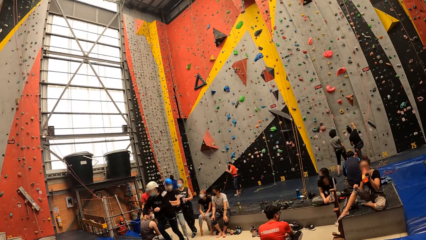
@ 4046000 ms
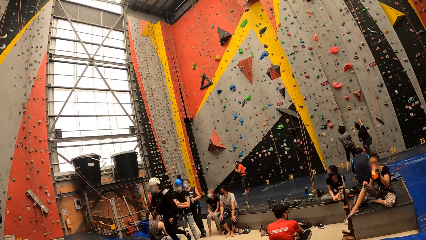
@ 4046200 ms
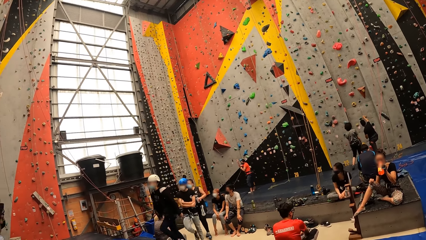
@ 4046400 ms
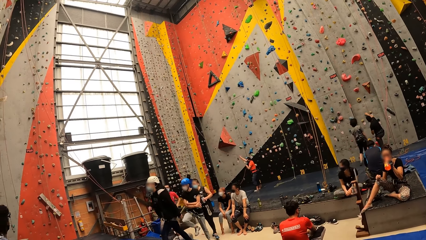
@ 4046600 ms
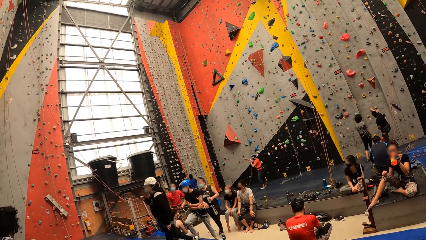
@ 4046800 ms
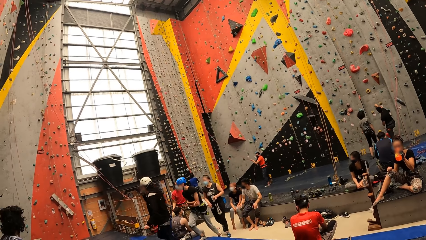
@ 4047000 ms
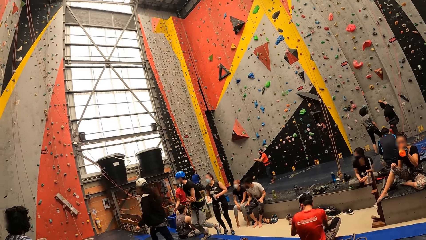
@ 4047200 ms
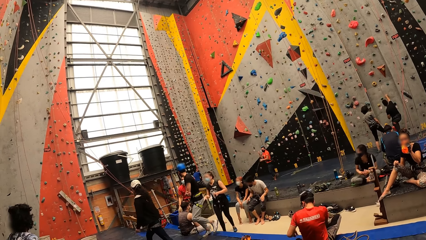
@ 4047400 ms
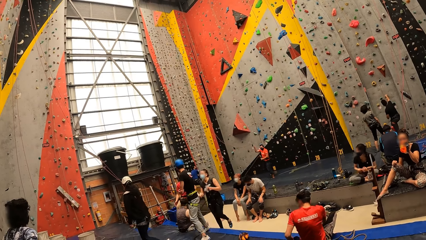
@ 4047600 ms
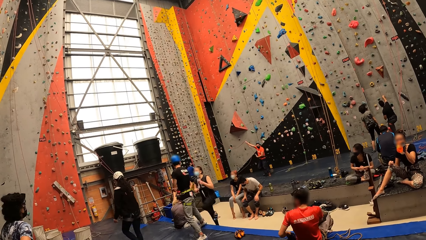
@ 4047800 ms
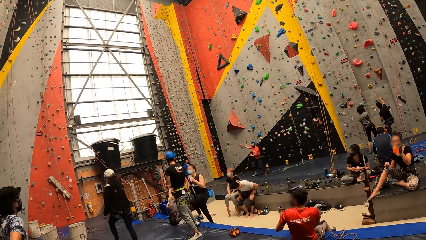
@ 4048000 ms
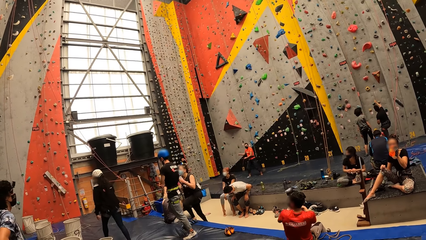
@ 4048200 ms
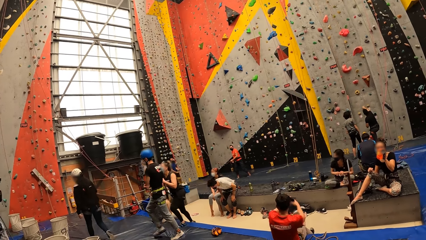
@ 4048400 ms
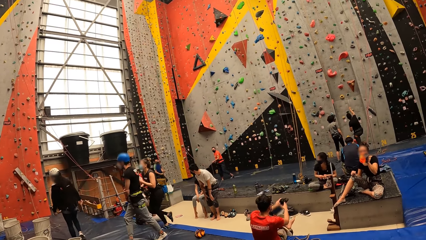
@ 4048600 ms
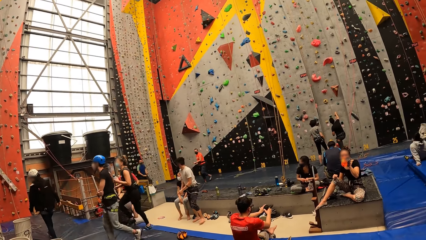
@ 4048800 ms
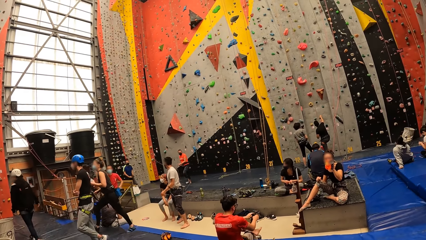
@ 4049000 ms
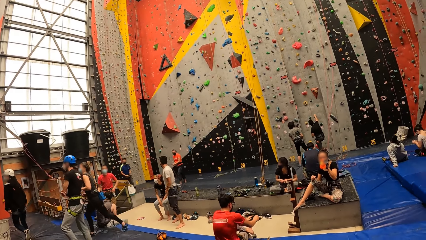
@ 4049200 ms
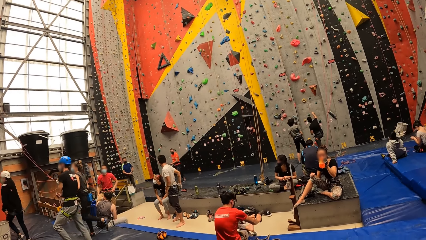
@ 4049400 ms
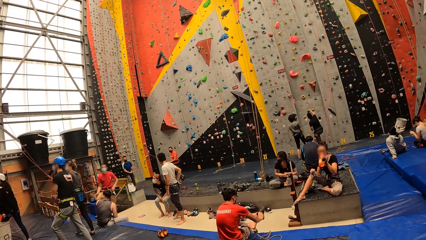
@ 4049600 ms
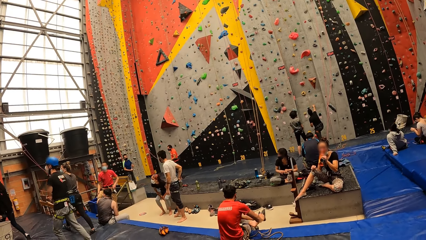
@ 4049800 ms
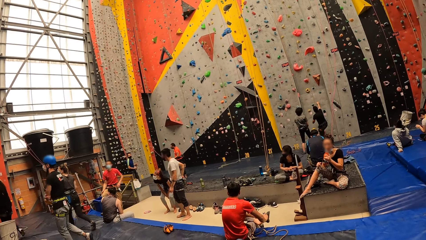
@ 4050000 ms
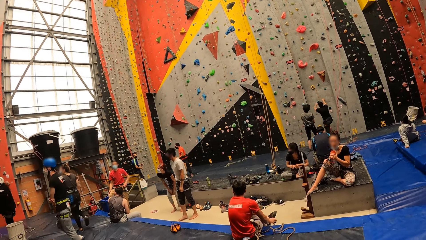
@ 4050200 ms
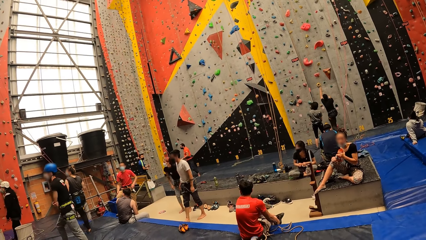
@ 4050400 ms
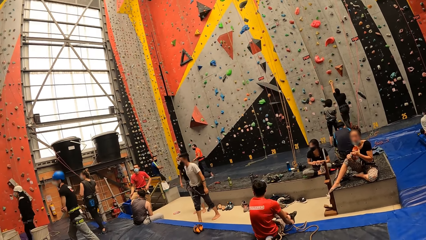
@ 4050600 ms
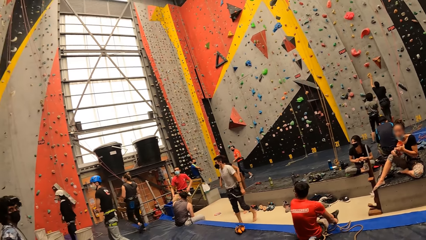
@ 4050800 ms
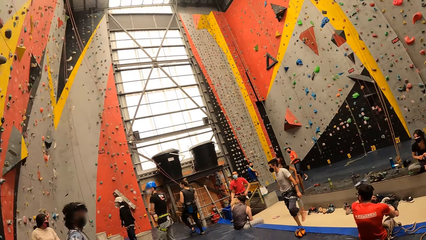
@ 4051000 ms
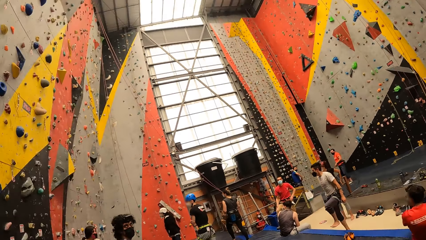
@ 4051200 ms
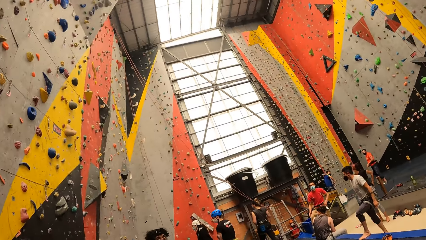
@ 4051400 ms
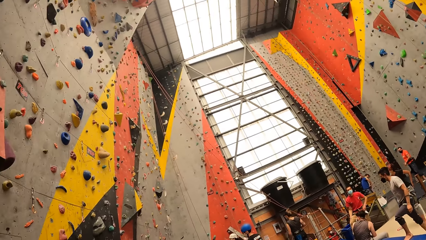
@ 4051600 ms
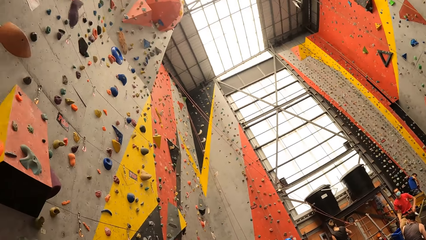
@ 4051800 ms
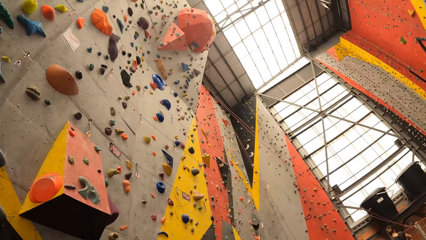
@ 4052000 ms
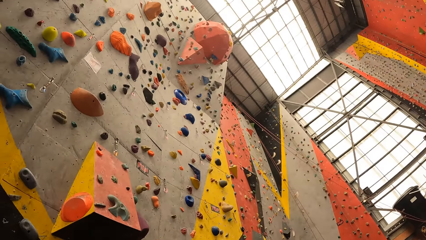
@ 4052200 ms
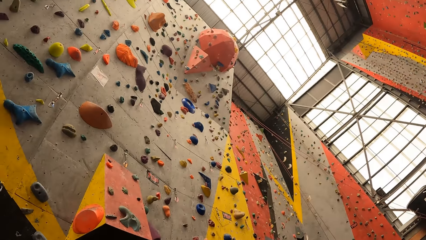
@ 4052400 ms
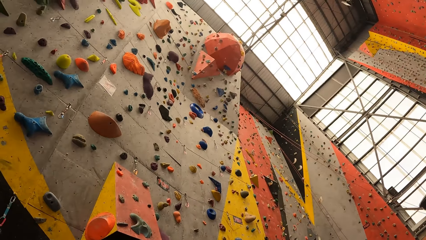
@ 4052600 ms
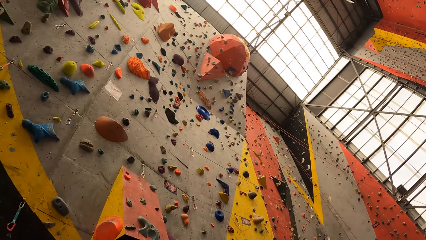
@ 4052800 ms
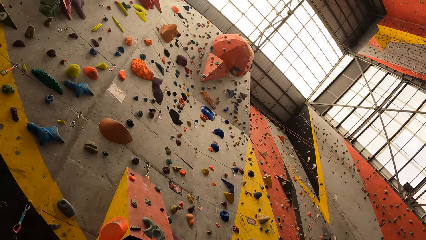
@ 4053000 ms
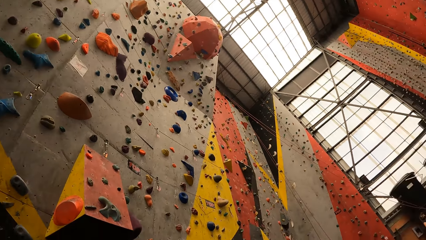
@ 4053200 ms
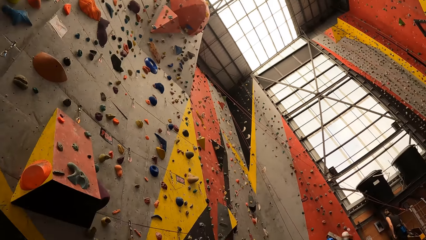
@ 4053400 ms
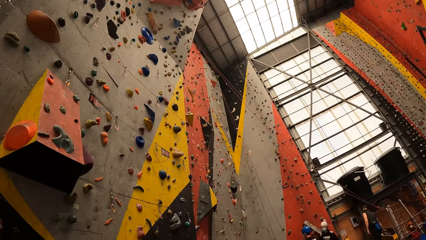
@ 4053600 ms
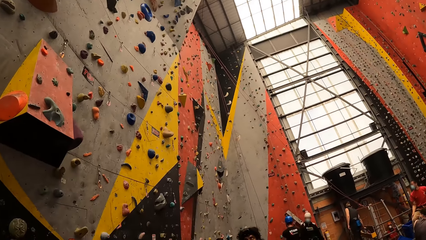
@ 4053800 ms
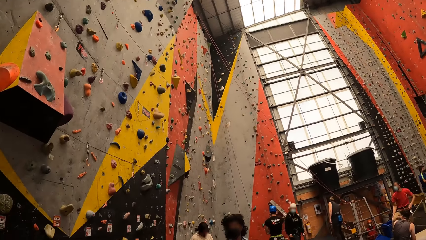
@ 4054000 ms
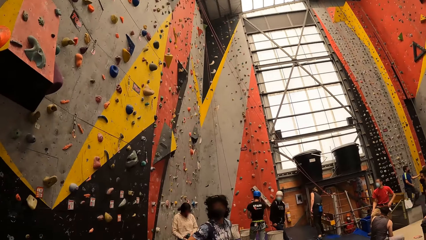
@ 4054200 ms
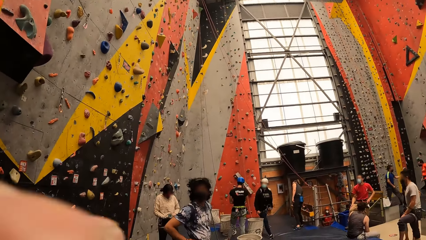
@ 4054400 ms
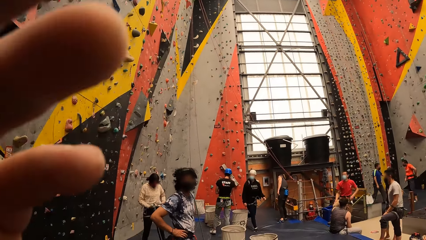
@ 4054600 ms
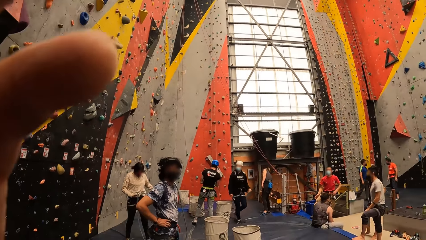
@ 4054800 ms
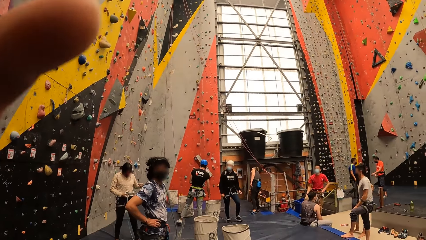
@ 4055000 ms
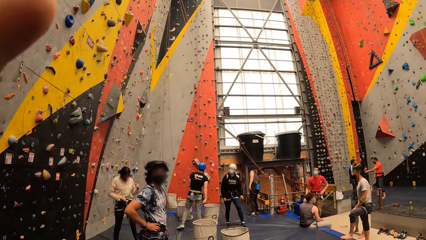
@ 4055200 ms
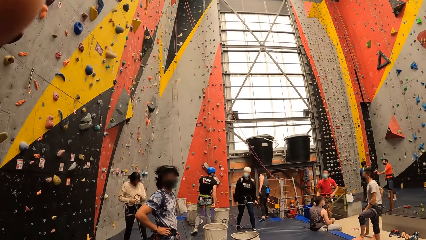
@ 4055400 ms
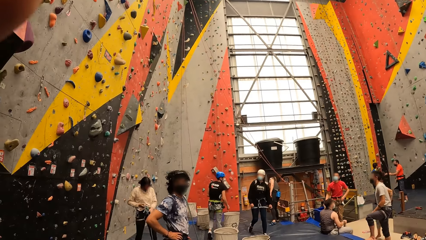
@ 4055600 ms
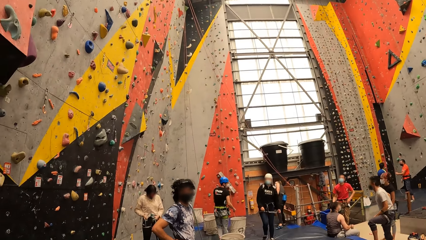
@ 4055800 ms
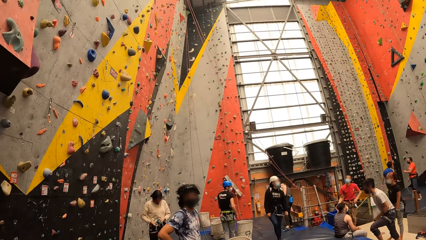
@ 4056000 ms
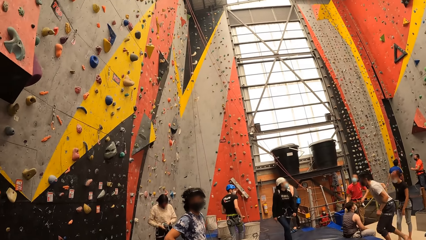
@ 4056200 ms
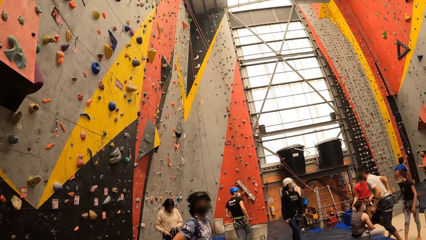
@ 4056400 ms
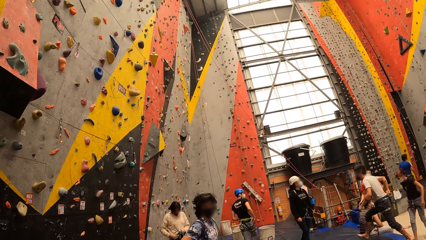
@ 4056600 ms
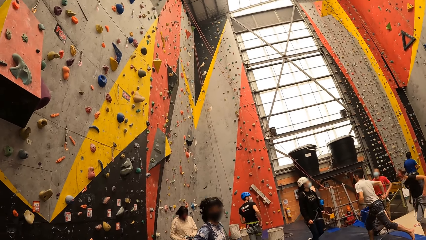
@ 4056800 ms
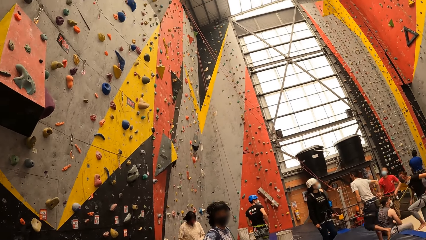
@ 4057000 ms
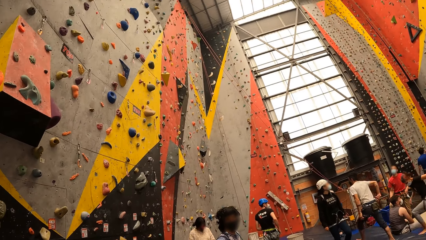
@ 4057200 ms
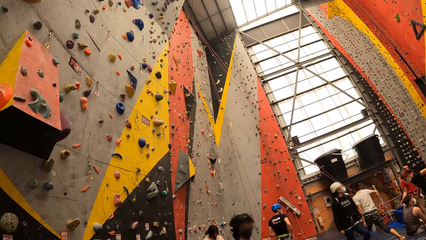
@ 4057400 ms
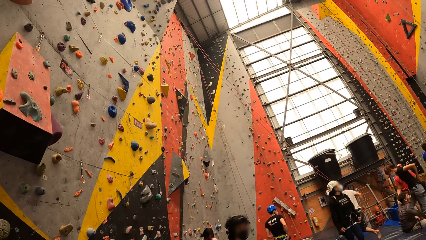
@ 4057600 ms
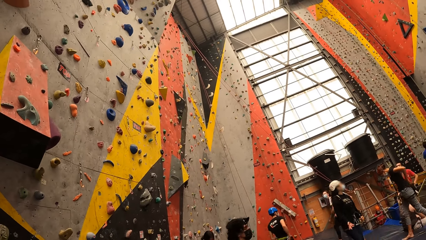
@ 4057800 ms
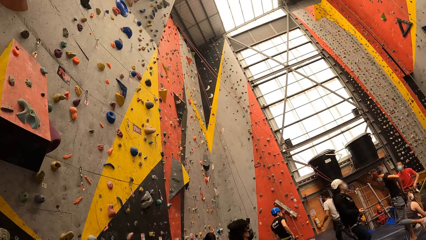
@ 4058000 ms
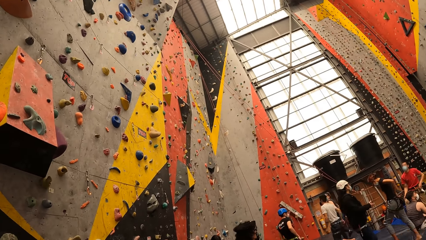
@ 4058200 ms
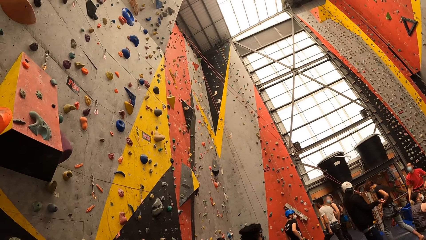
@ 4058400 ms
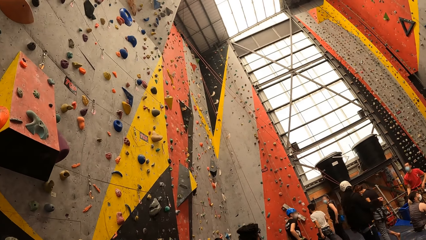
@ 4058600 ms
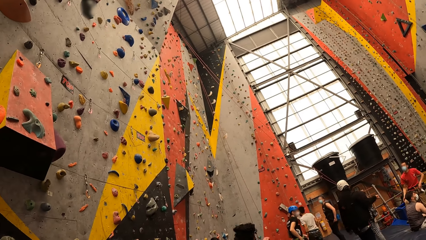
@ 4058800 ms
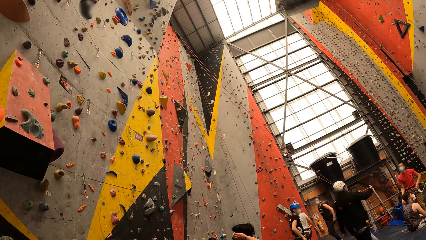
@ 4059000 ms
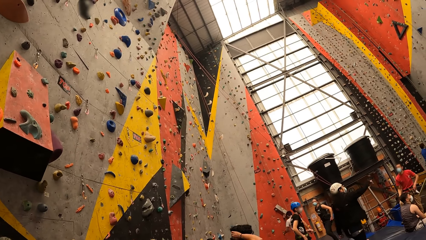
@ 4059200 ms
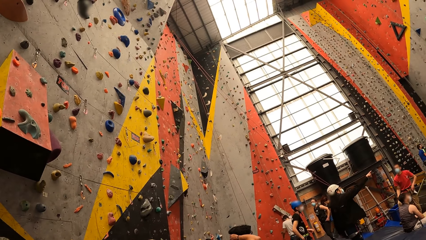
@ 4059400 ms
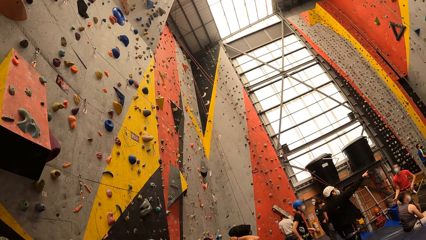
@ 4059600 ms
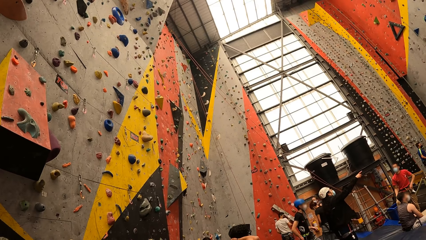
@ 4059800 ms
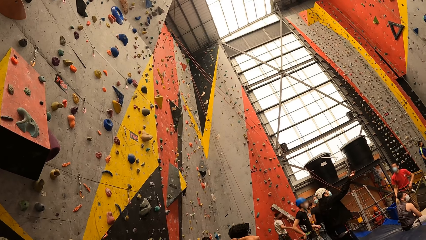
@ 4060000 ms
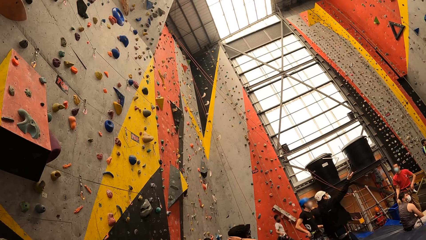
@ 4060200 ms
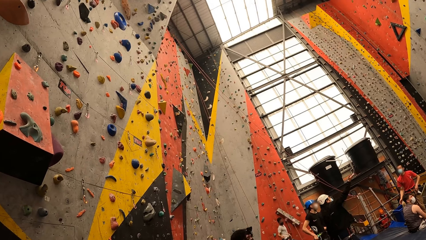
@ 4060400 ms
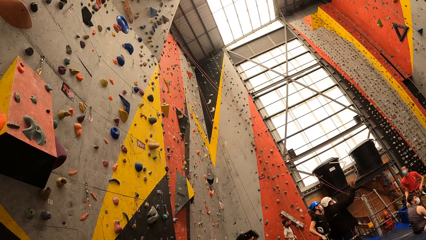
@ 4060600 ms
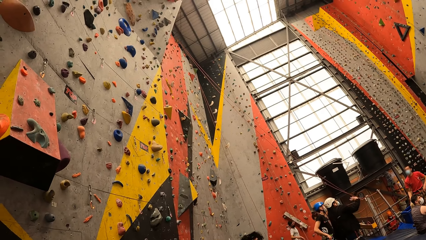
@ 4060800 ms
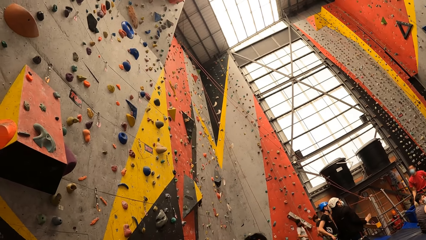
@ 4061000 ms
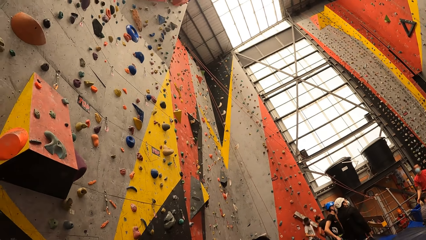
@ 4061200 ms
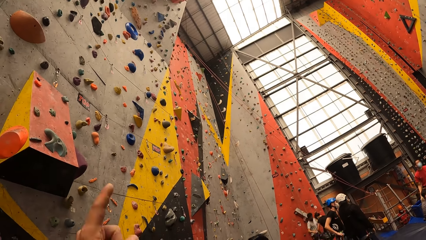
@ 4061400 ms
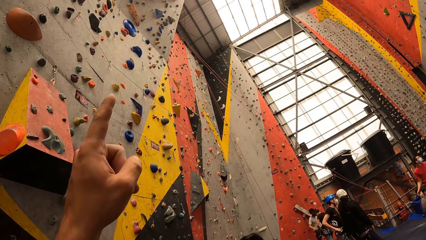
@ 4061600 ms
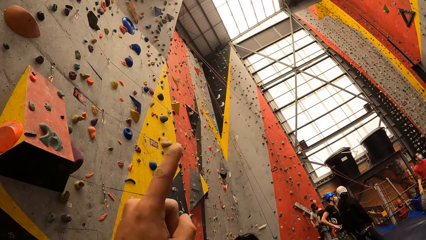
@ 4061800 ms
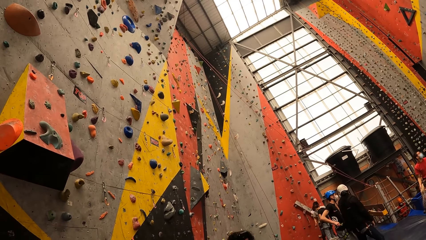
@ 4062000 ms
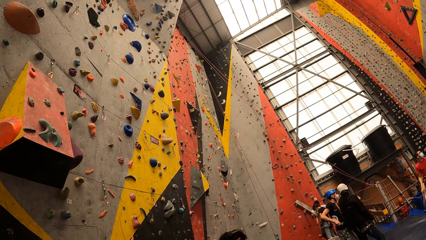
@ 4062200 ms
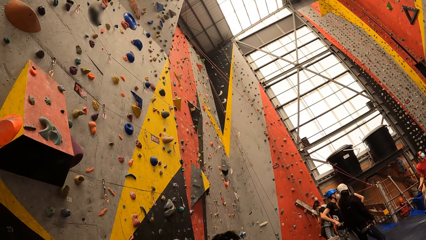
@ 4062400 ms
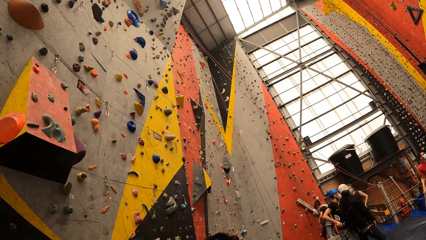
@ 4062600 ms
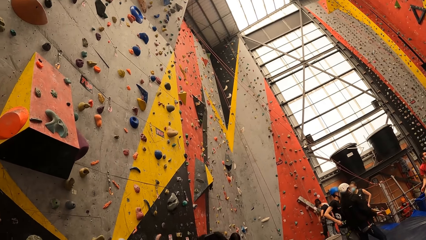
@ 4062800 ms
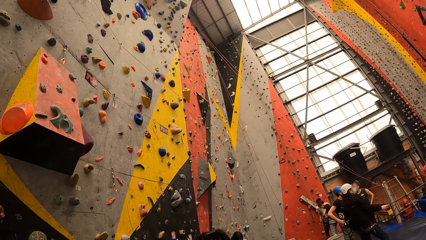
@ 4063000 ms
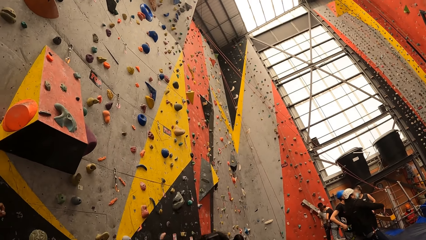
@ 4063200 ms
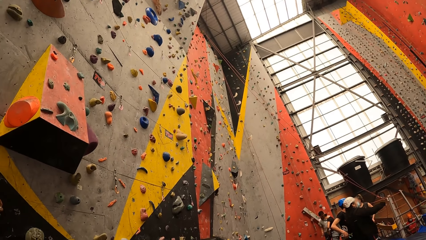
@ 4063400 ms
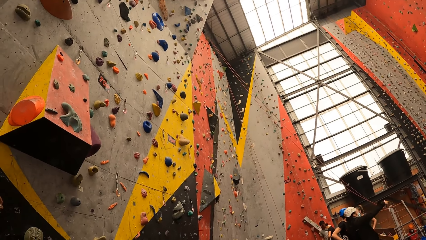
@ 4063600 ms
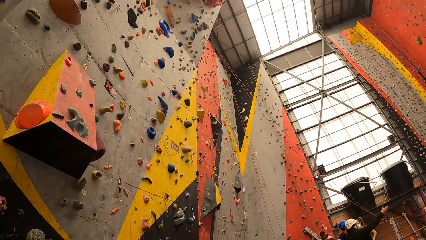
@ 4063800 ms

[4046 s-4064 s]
The camera wearer looks around the climbing wall game. She lifts her hand. She points at the climbing wall game.
